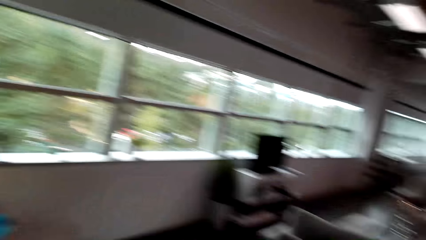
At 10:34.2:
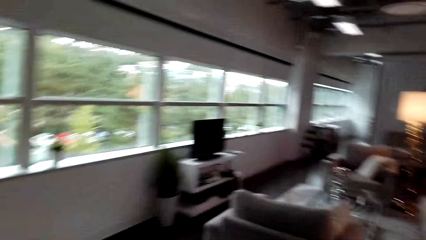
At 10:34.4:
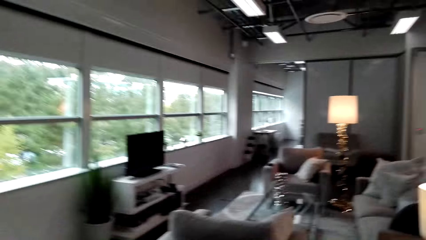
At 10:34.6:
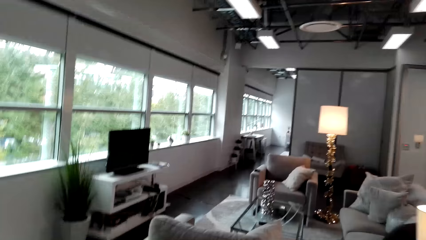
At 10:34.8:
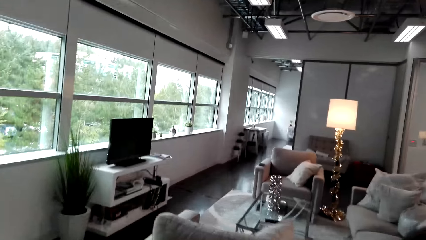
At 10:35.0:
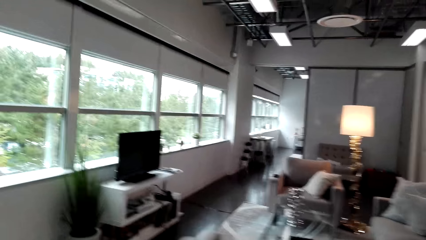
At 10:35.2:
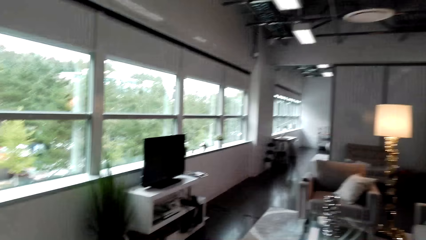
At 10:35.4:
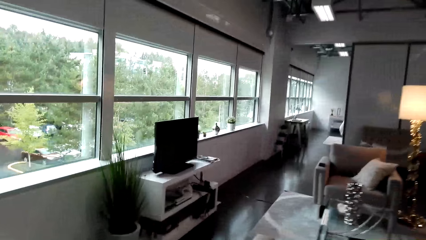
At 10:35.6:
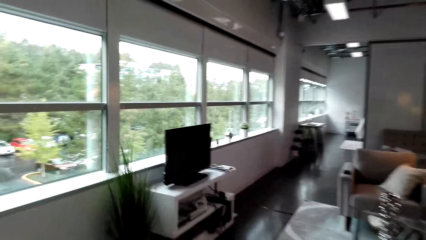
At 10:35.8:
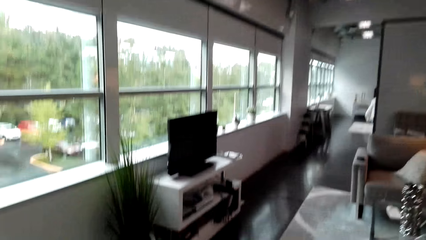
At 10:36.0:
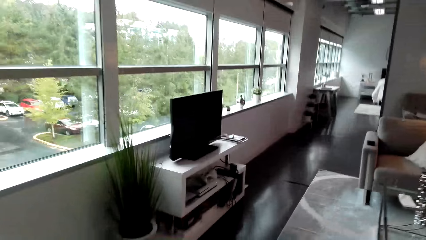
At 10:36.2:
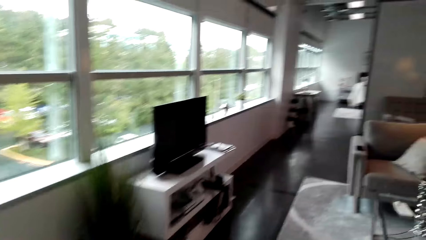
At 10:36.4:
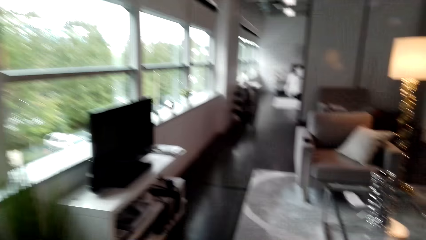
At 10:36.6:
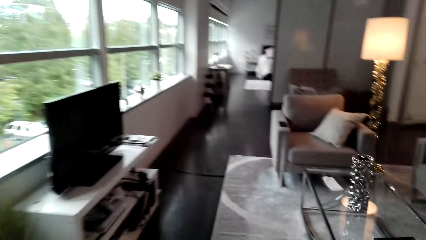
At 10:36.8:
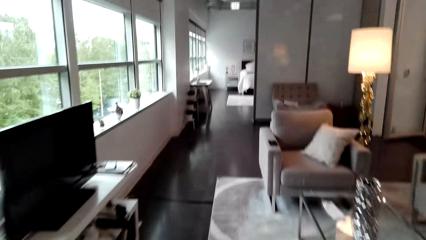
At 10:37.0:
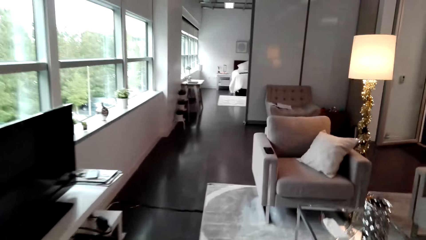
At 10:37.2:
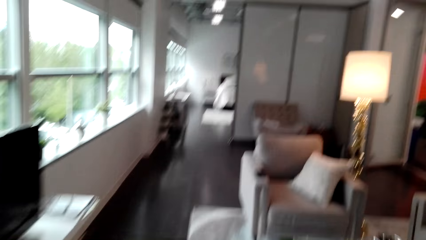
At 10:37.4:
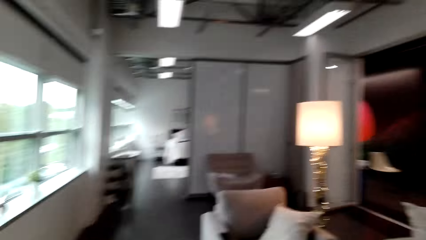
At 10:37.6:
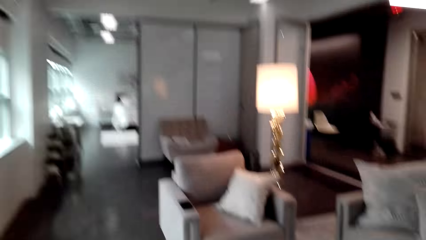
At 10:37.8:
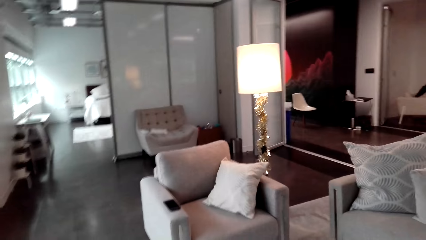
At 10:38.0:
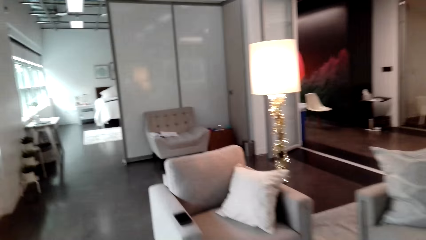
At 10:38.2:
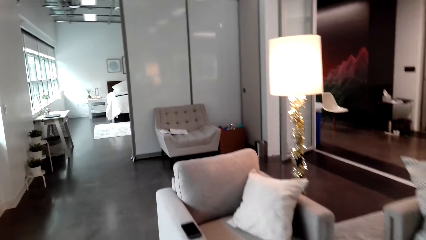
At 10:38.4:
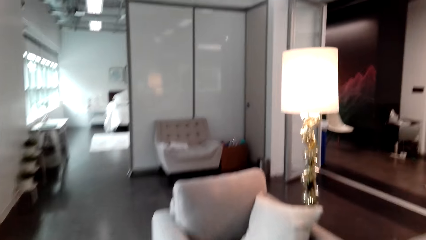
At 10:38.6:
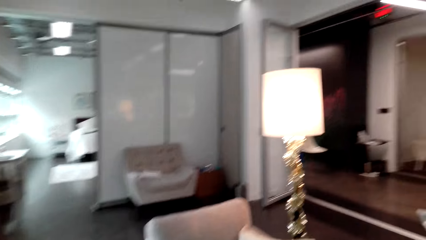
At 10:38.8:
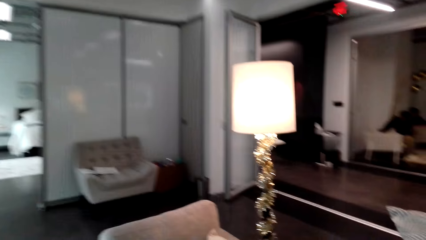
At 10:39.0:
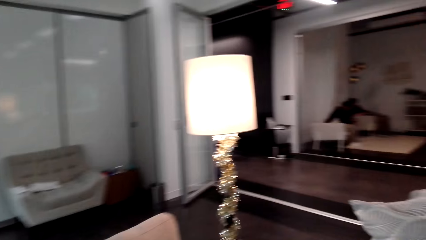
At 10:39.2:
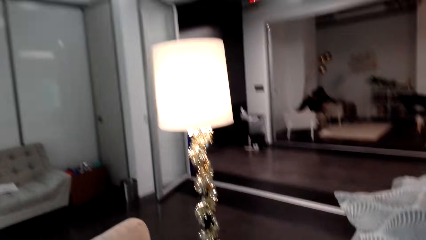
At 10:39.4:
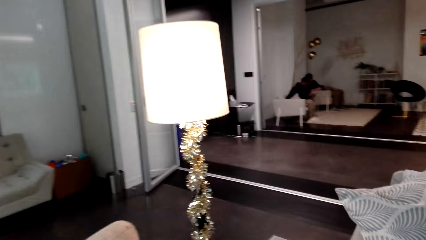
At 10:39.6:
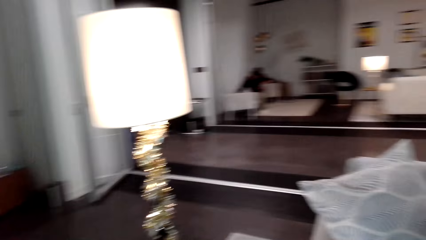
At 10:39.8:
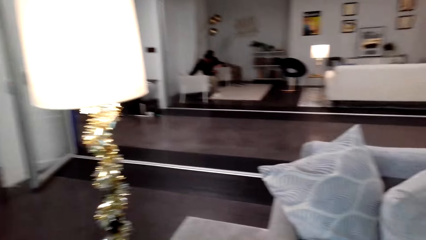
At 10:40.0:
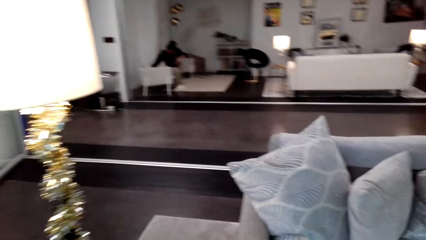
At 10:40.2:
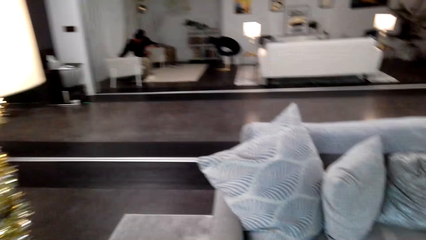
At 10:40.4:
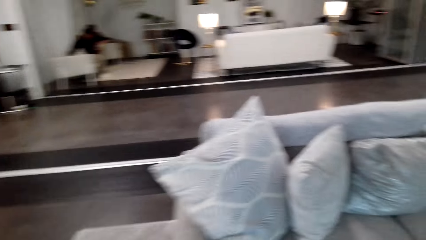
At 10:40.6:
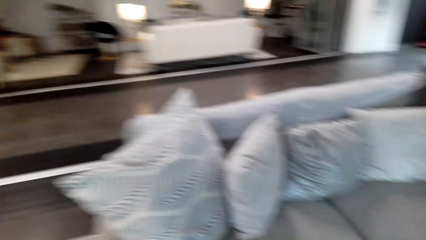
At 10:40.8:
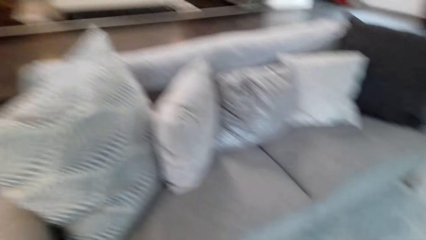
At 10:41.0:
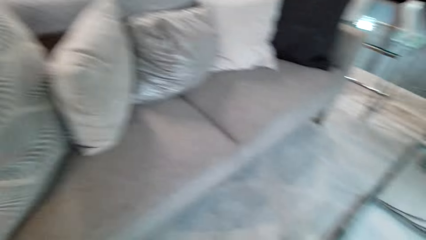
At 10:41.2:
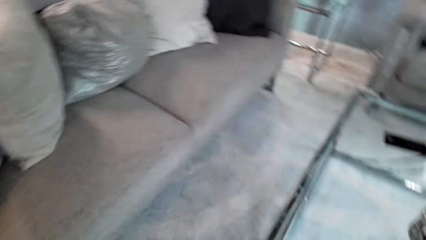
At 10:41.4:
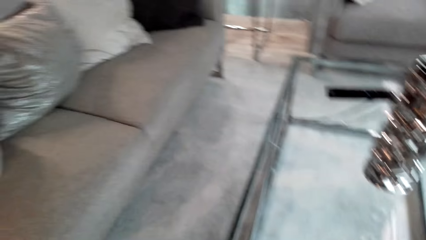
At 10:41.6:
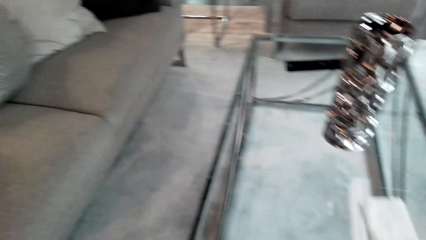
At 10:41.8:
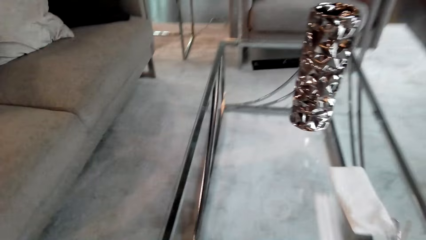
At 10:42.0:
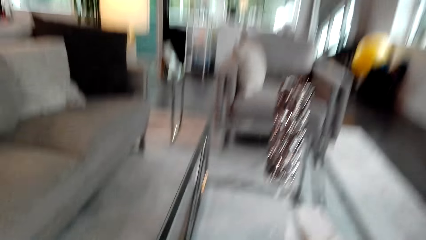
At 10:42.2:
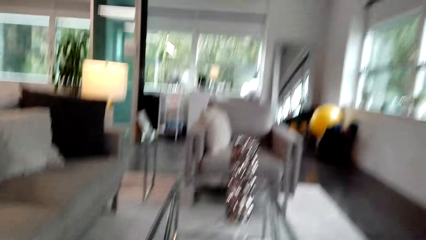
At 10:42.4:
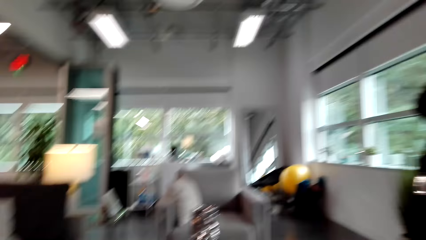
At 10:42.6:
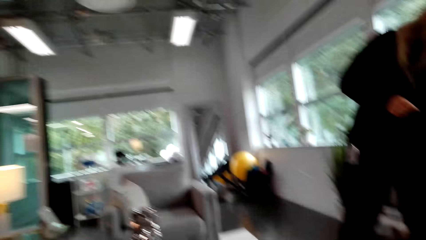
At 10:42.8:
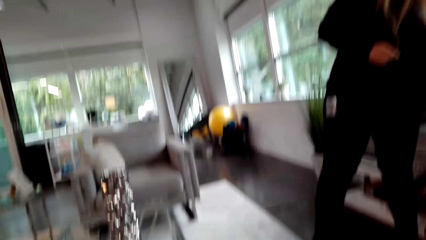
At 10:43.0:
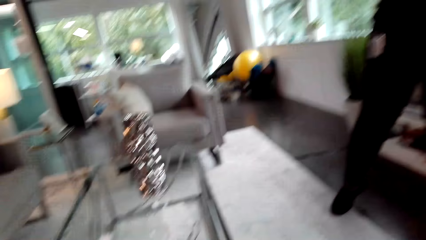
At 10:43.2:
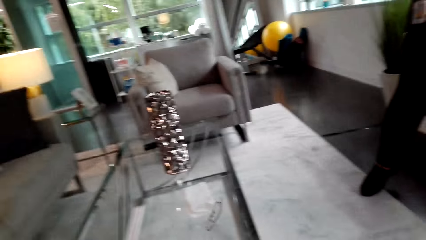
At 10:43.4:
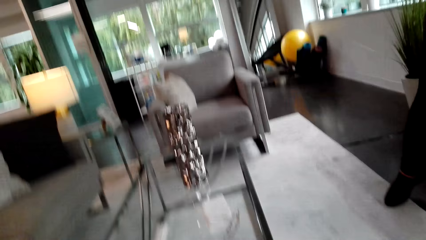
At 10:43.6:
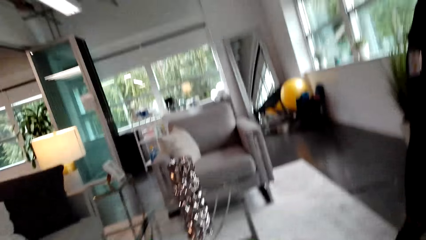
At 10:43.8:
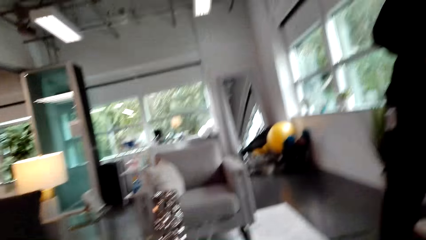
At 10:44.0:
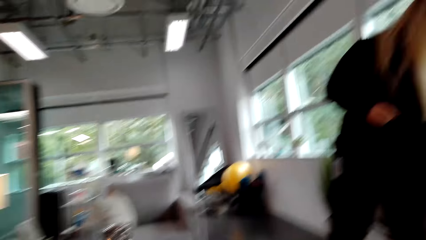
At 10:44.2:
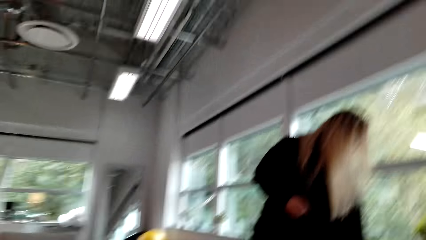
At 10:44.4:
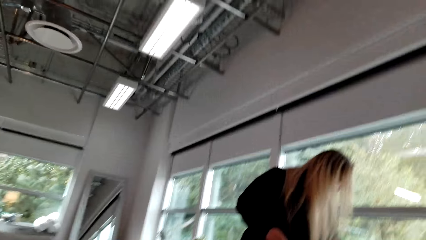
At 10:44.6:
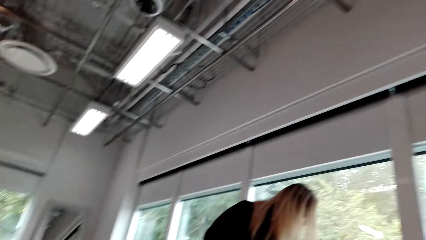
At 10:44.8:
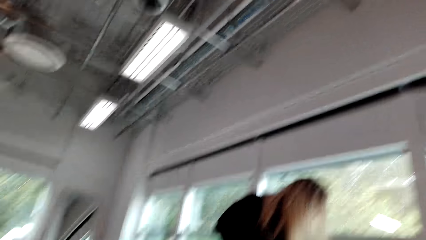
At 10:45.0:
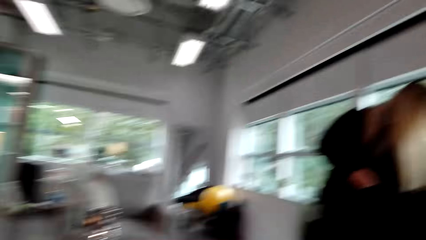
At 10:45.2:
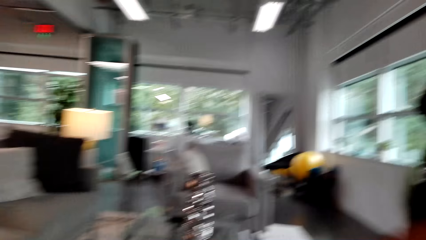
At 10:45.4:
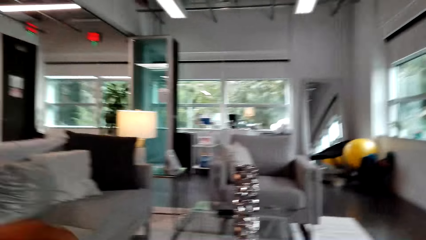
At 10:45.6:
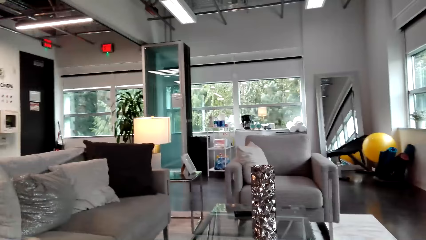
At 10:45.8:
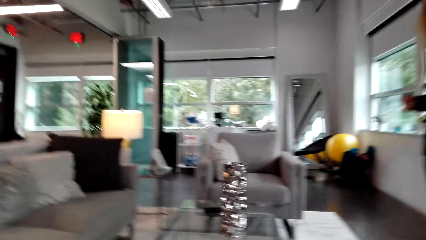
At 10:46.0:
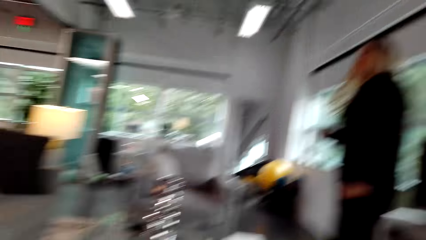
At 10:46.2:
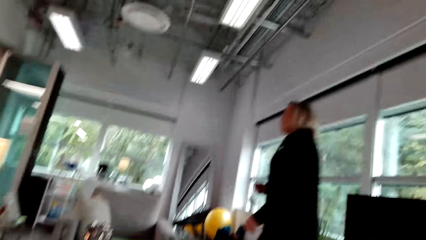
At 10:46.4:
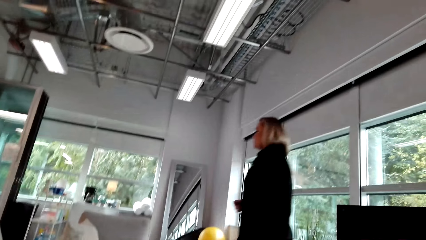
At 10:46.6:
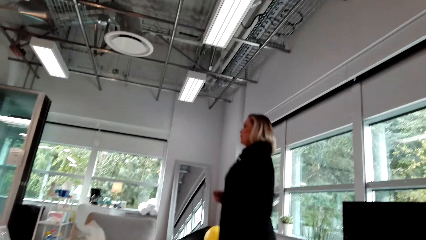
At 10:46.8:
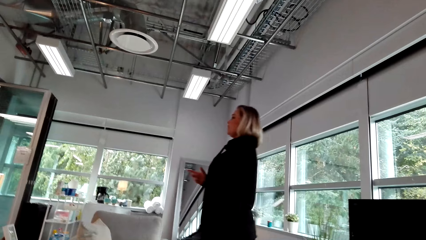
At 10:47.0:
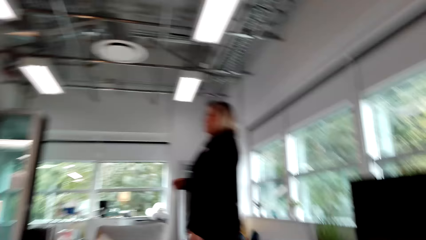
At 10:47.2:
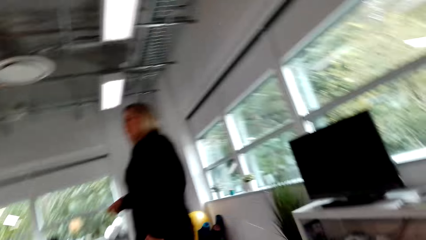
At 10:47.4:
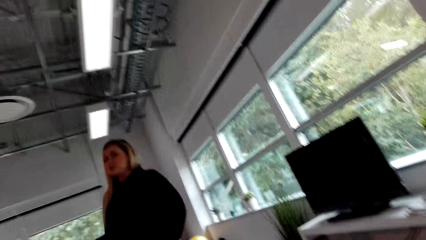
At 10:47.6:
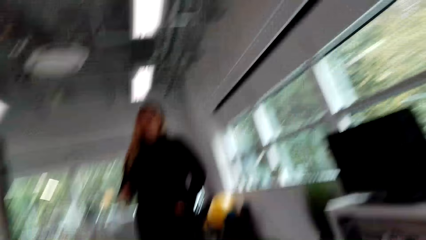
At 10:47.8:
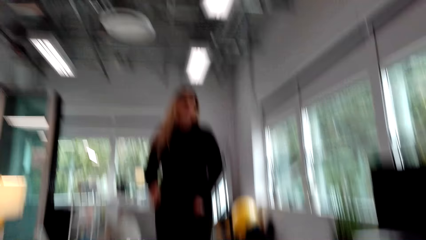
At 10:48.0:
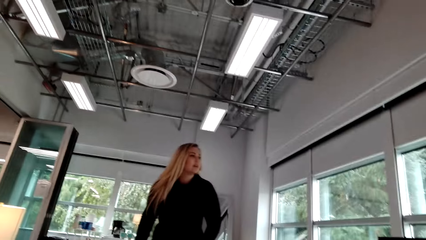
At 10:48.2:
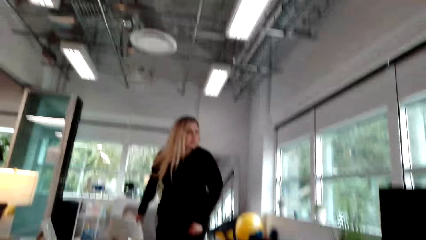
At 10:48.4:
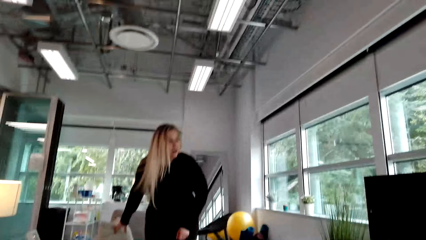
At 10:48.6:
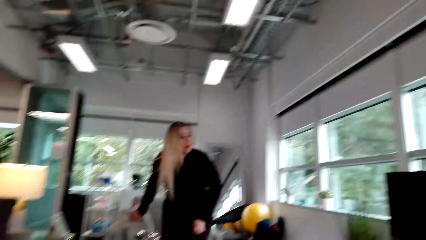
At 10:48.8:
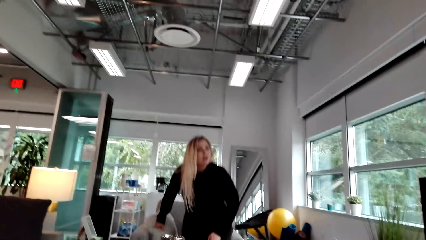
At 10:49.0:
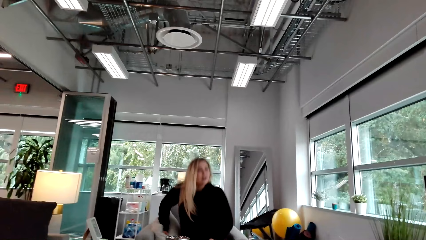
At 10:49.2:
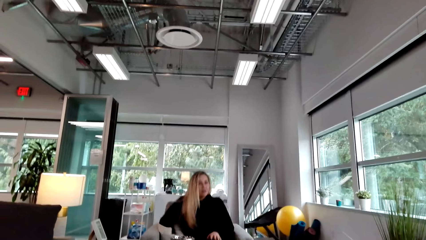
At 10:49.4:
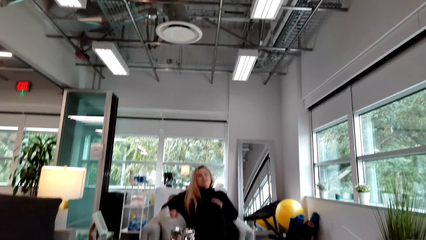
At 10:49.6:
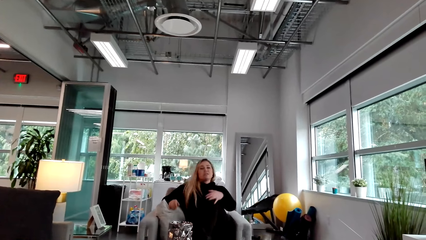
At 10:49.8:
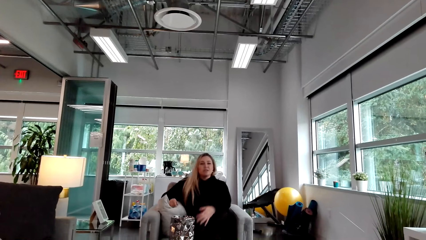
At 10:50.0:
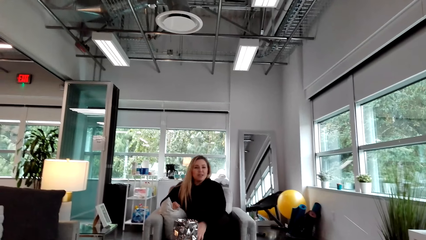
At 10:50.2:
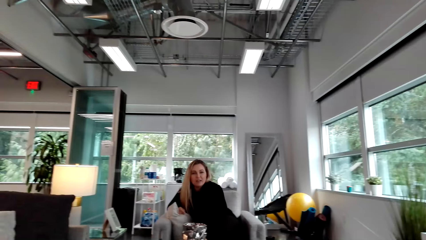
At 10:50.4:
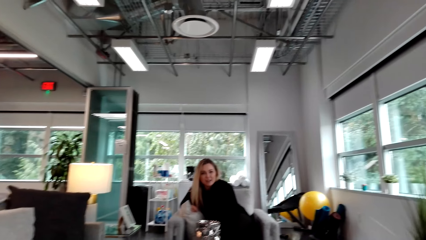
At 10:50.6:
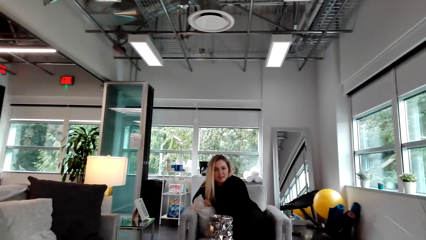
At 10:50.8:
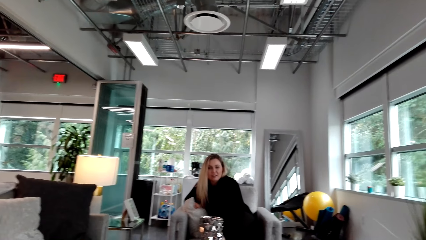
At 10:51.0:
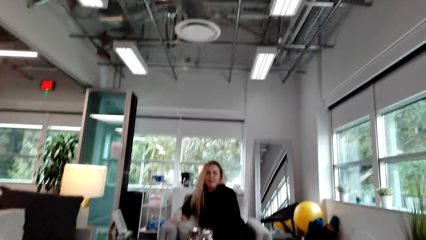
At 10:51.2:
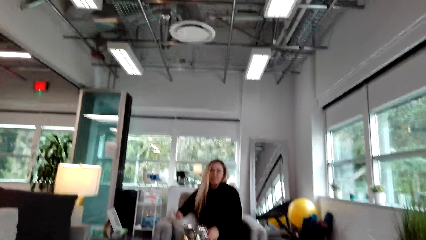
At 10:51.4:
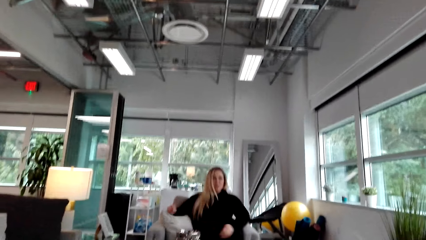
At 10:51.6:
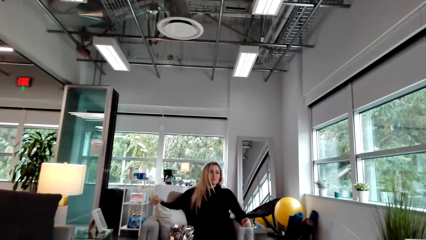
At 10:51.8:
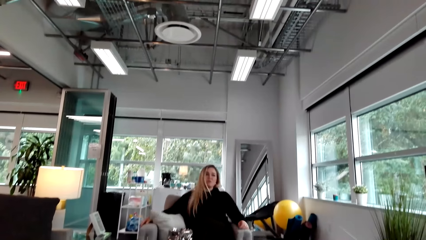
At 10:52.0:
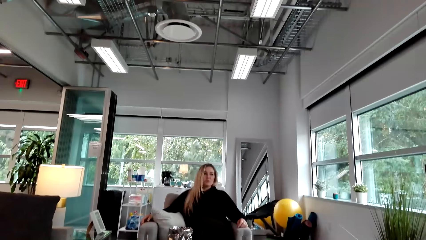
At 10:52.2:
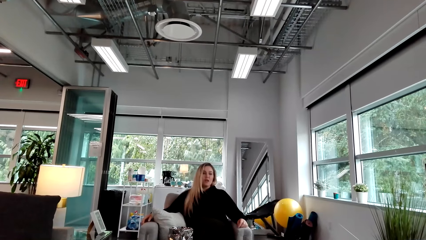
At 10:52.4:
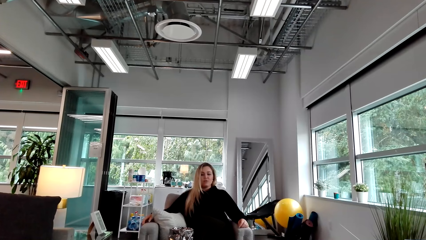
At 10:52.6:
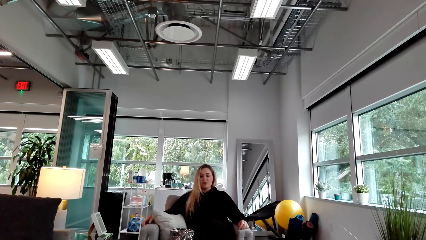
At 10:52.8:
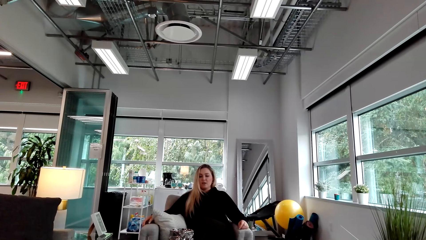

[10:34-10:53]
The camera wearer walks in the house. The woman walks in the house. The camera wearer sits on the sofa. They look in the room. The woman looks at her phone and sits on the sofa. The camera wearer talks to the woman.
